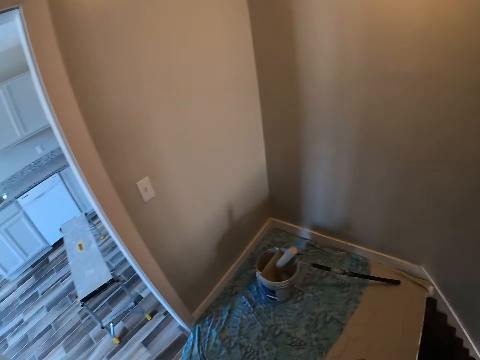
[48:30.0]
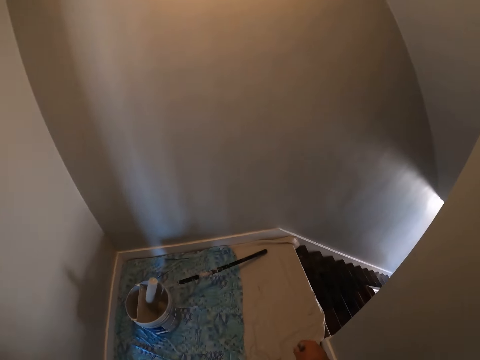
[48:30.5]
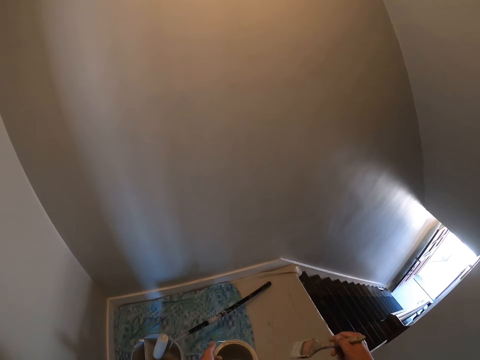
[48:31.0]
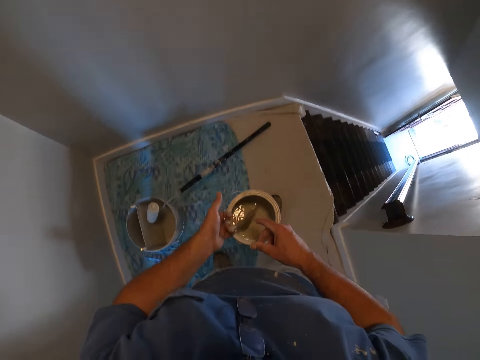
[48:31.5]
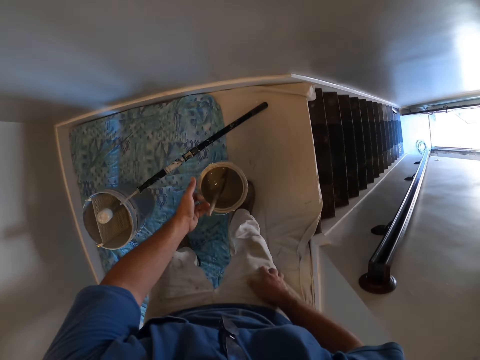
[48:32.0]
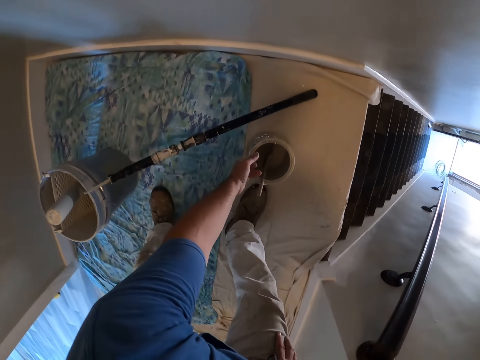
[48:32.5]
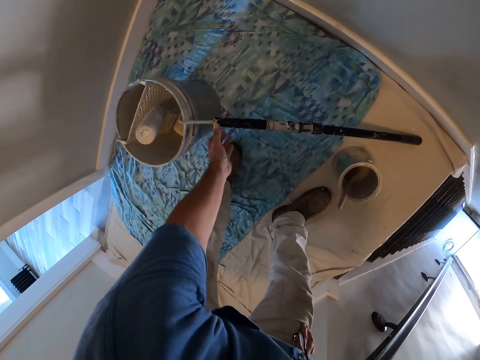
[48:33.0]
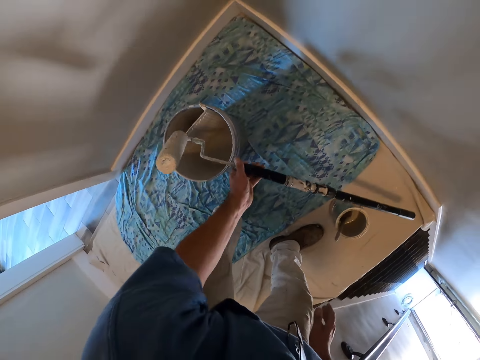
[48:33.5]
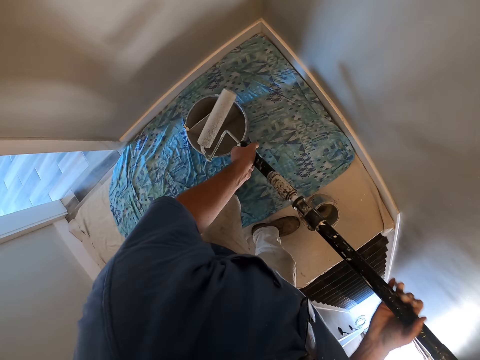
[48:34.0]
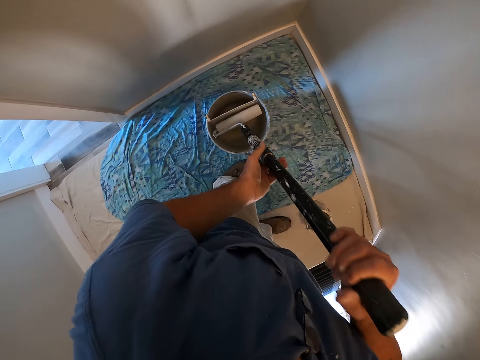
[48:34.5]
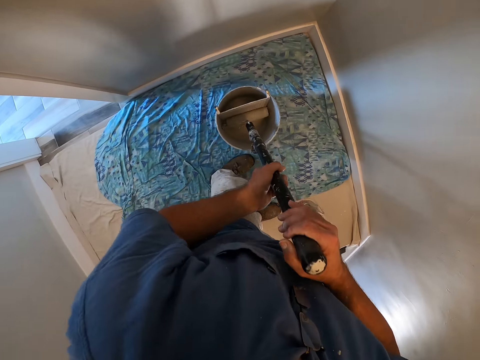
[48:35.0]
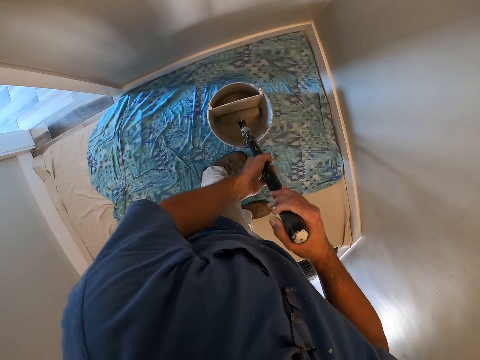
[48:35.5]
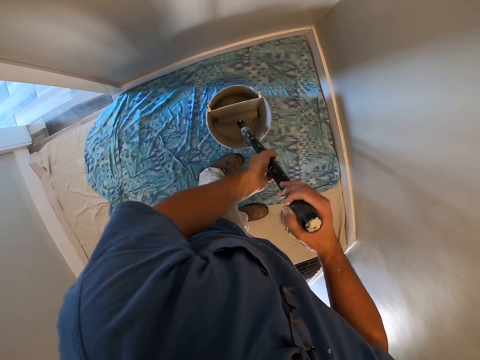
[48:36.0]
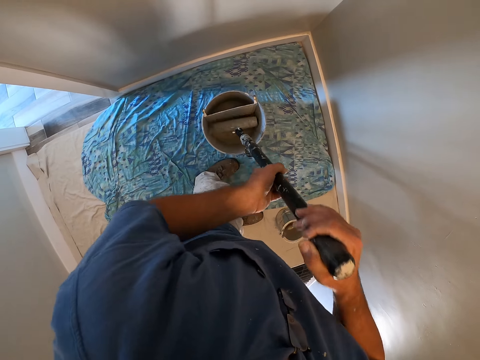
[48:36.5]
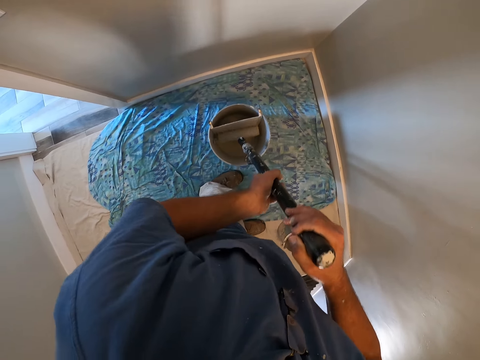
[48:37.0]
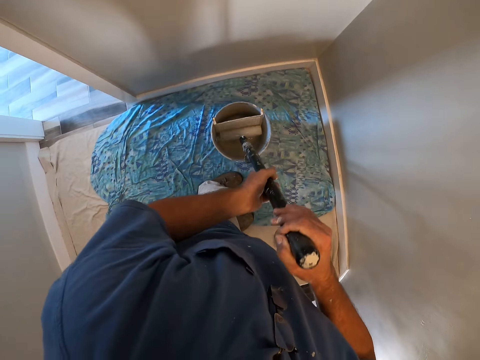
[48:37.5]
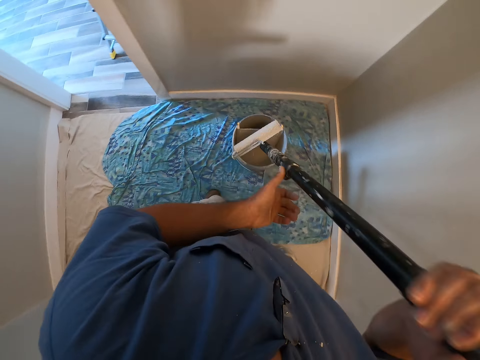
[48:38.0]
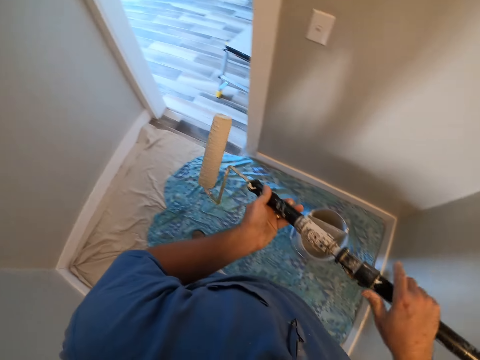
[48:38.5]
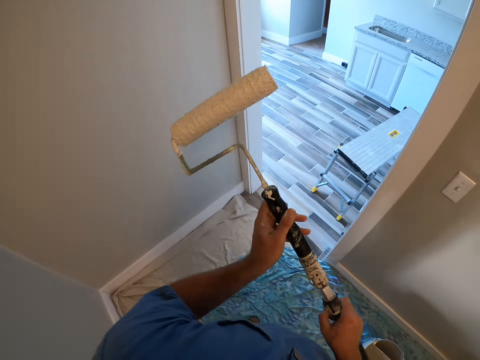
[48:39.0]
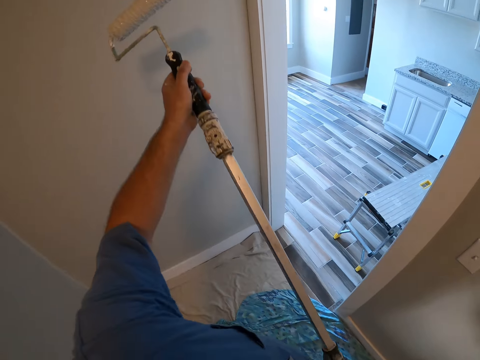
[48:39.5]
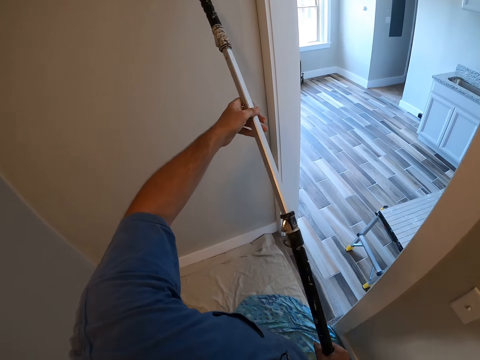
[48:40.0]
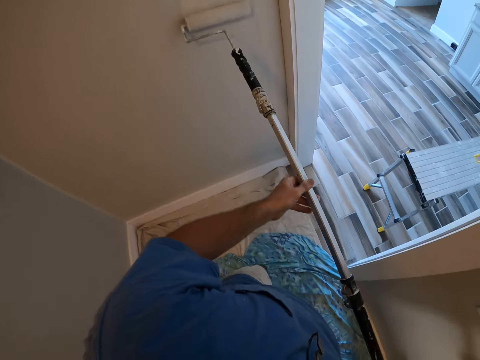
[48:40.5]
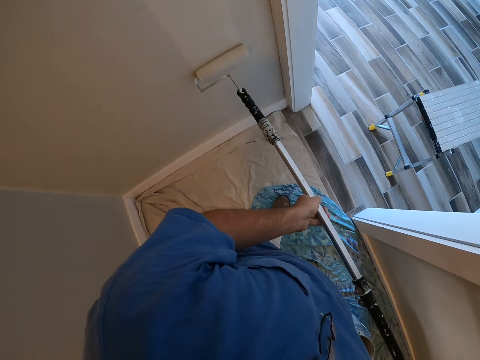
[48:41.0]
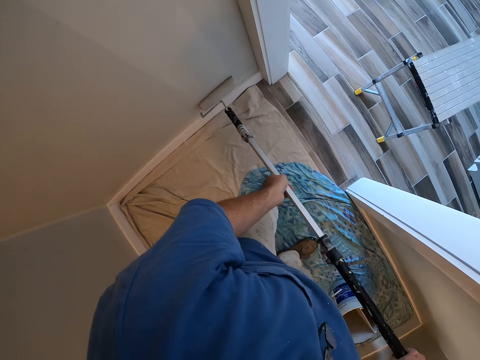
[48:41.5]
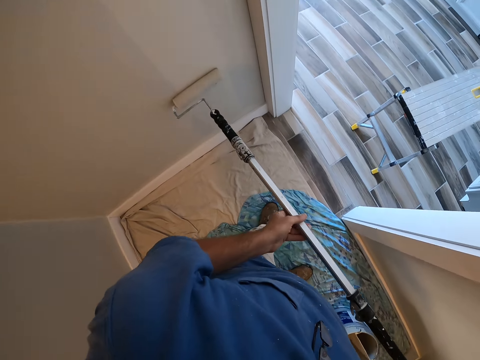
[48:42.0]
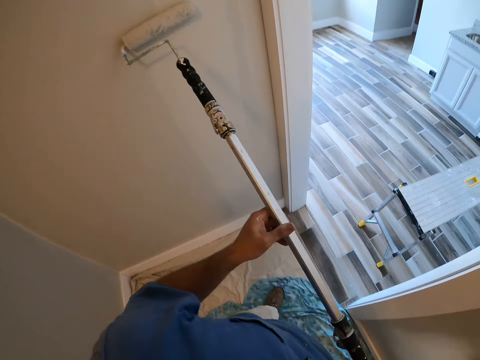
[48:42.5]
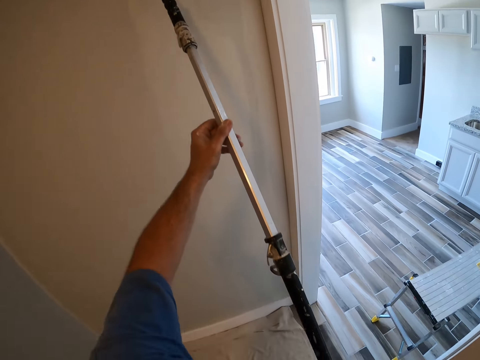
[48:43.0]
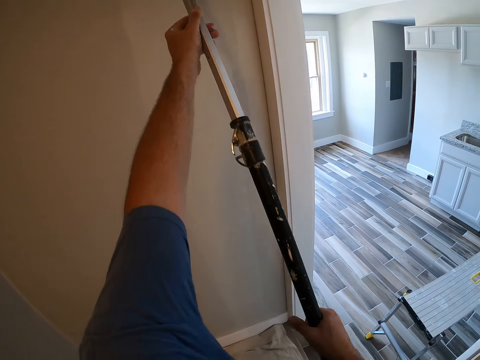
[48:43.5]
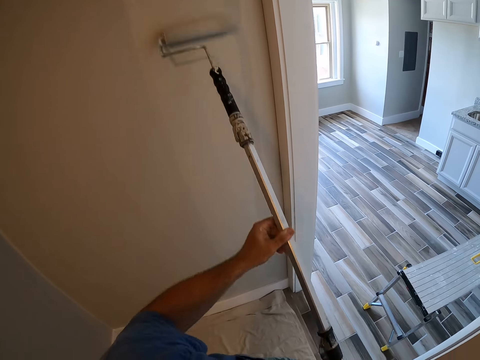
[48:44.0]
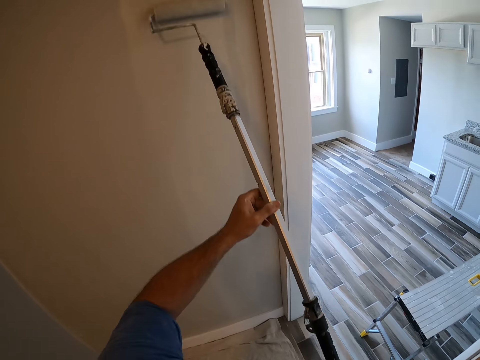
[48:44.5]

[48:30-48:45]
The camera wearer puts the paint container and the brush on the floor. They pick up a paint roller. They get more paint from the paint container using the paint roller. They paint the wall of the room with the paint roller.

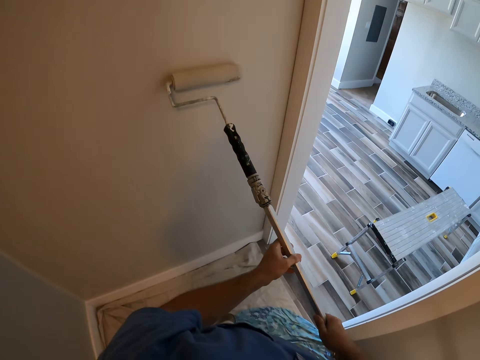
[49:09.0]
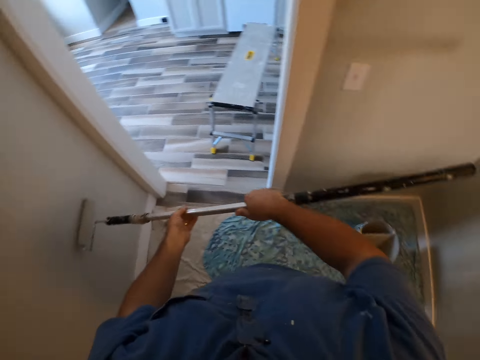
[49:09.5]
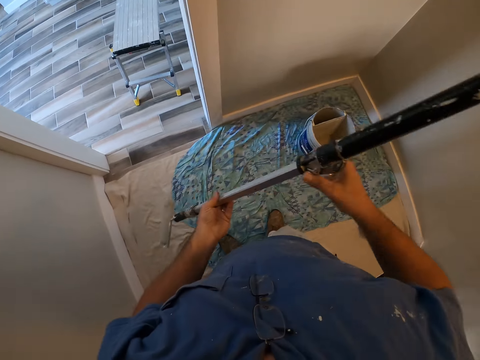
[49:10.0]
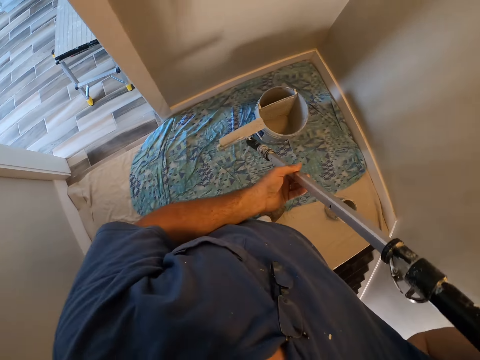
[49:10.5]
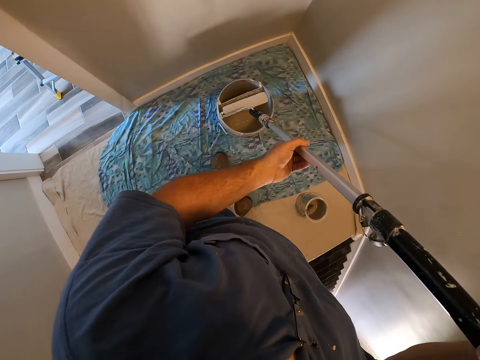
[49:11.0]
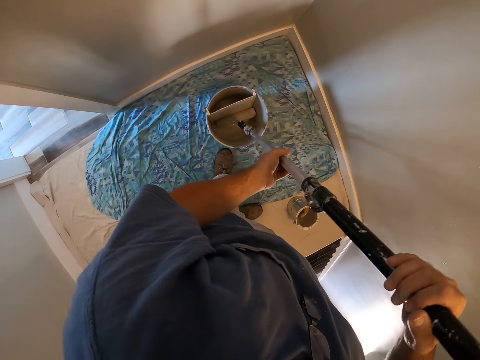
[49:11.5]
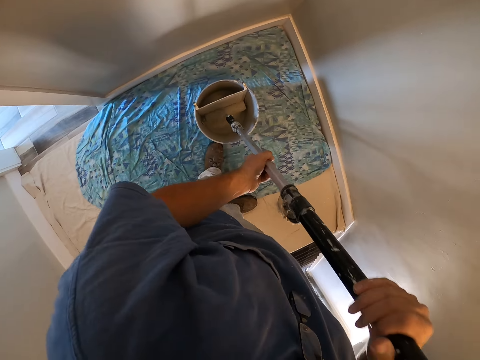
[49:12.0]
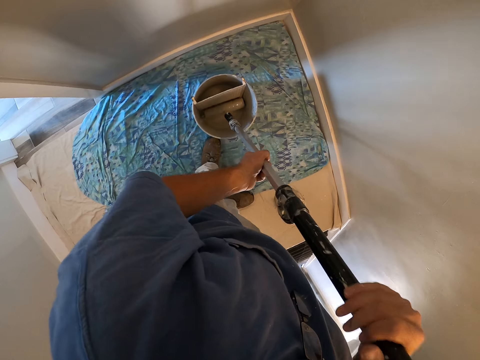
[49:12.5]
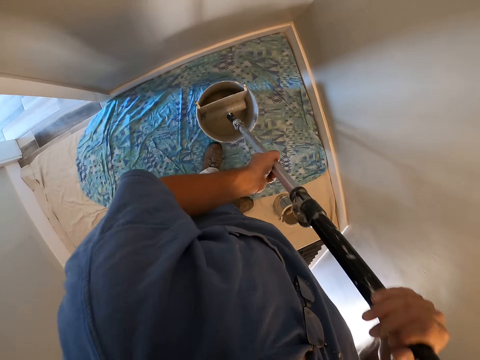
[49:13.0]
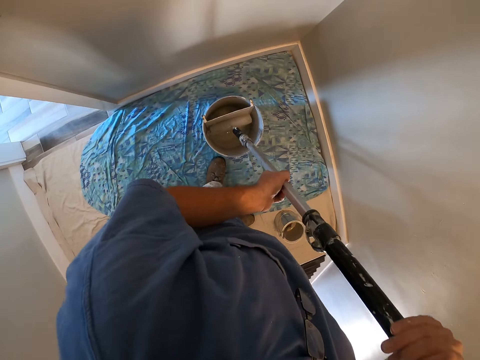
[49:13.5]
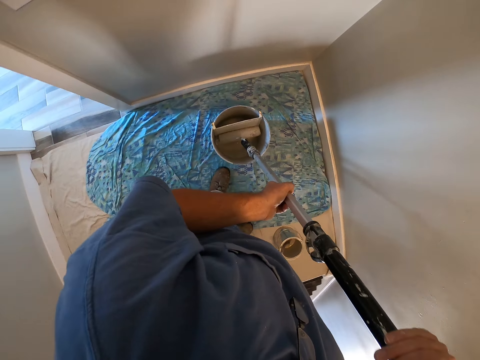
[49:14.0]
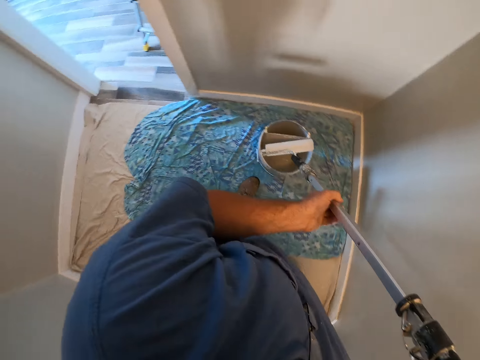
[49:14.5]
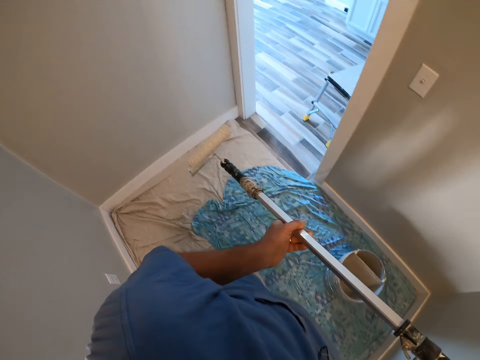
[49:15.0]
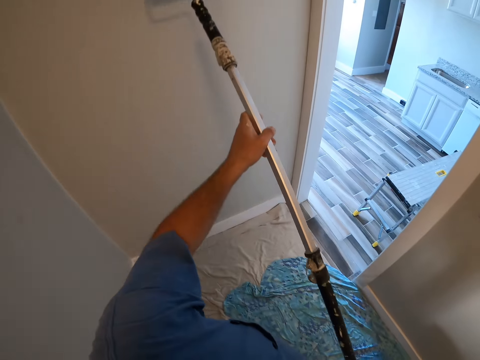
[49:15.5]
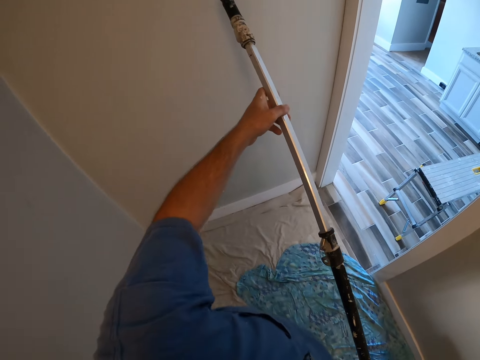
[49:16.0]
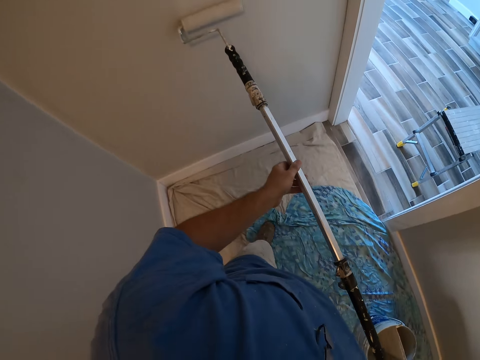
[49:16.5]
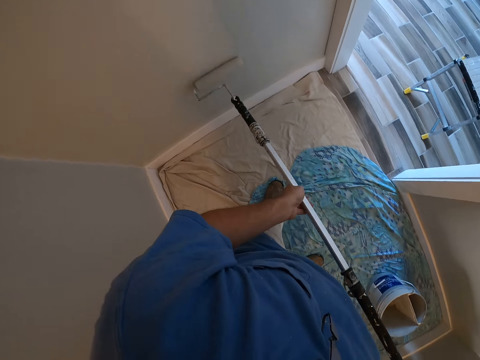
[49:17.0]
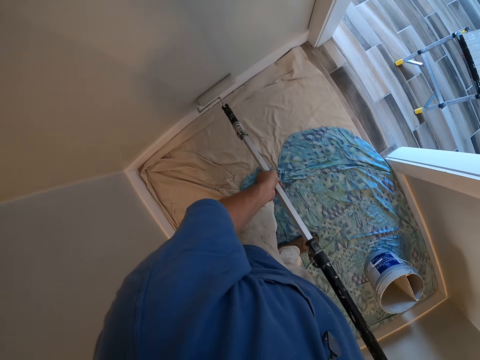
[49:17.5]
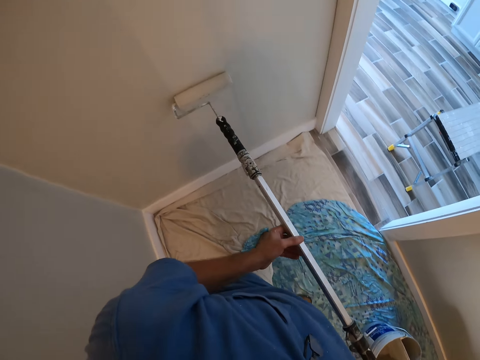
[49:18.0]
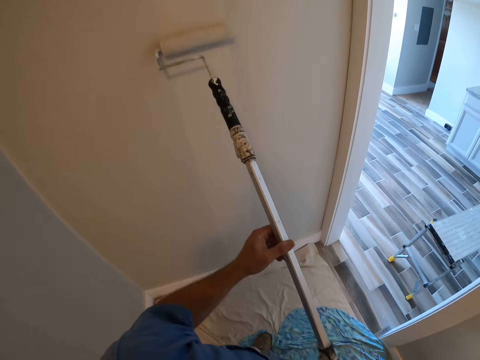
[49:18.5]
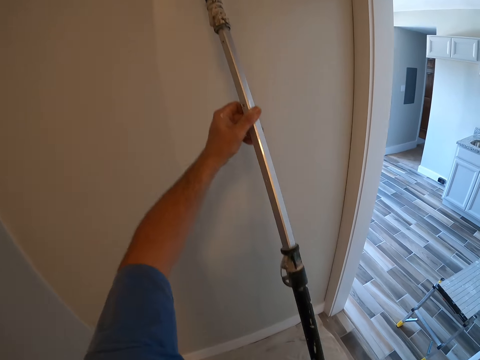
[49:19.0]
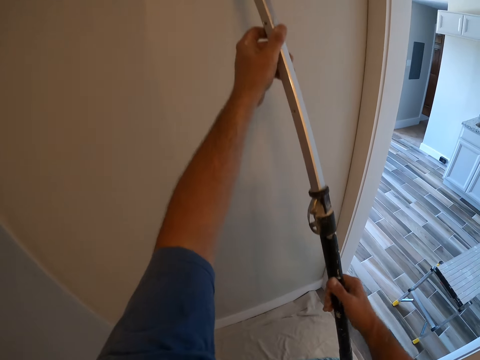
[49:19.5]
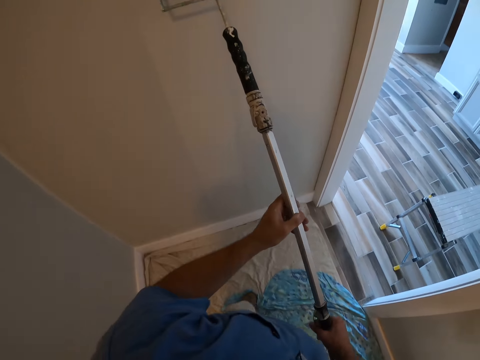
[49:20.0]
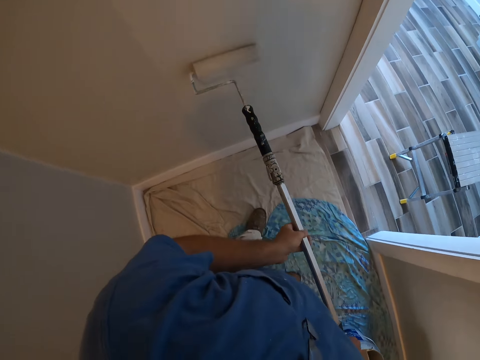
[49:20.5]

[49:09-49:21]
The camera wearer dips the paint roller in paint from the paint container. They paint the wall of the room with the paint roller.
